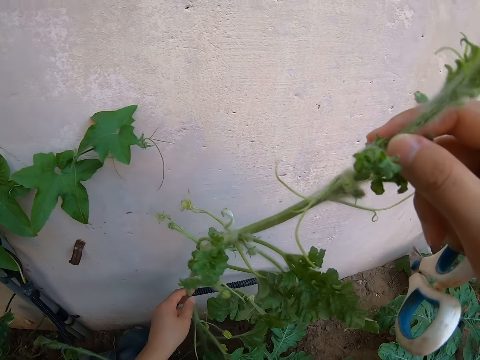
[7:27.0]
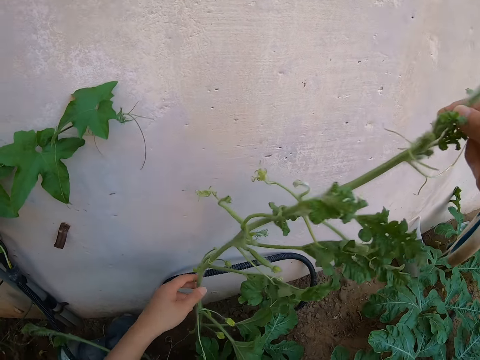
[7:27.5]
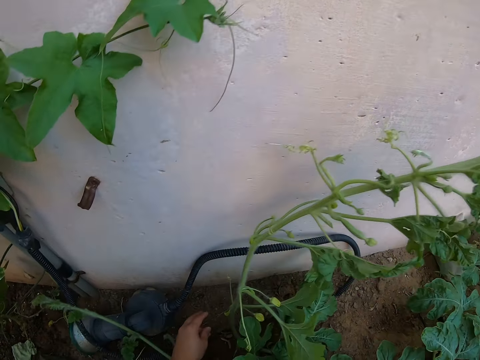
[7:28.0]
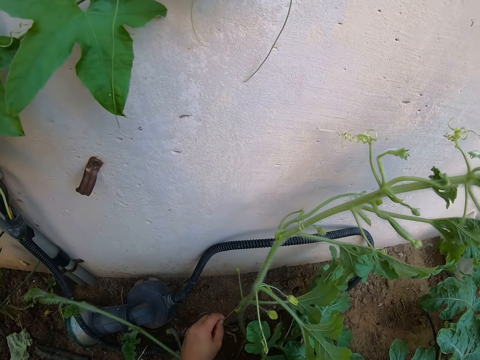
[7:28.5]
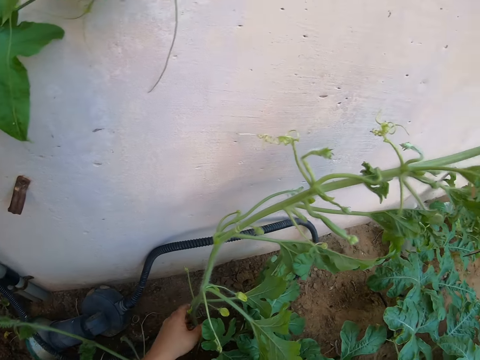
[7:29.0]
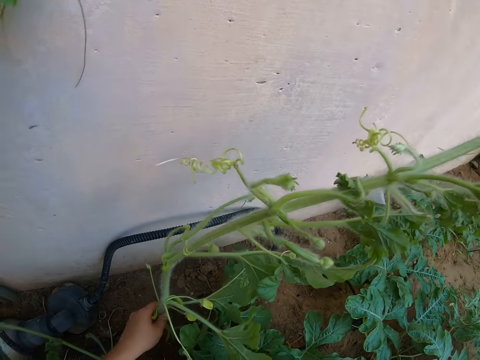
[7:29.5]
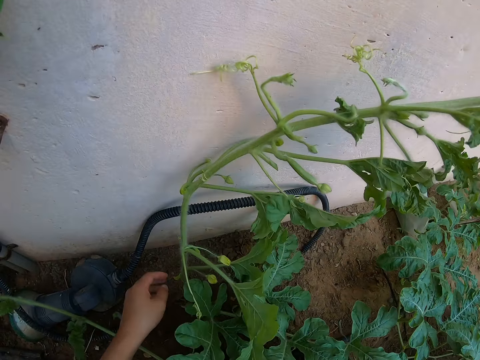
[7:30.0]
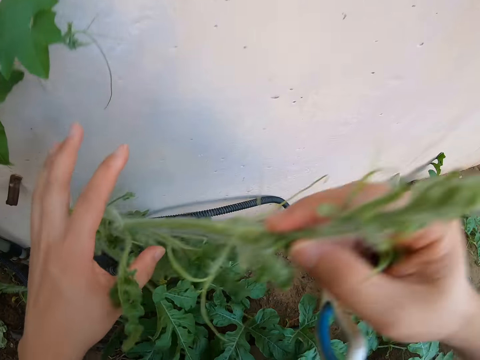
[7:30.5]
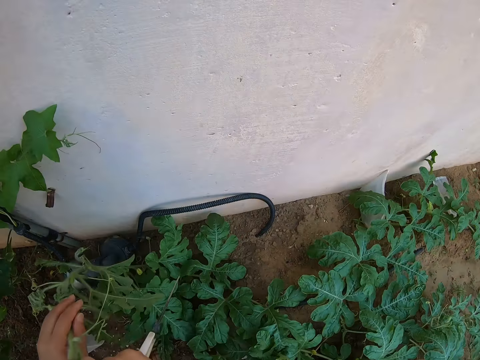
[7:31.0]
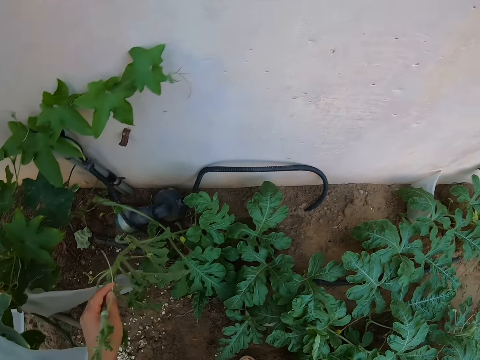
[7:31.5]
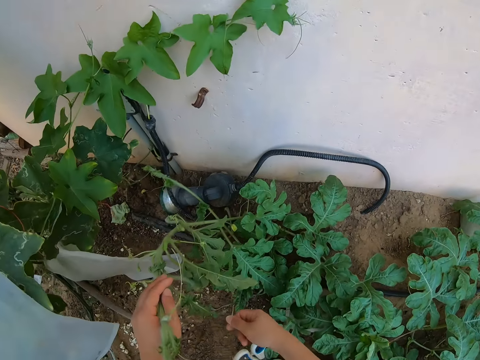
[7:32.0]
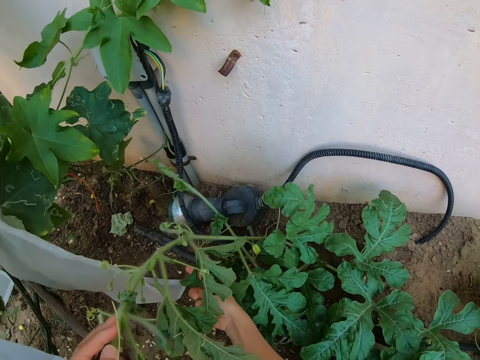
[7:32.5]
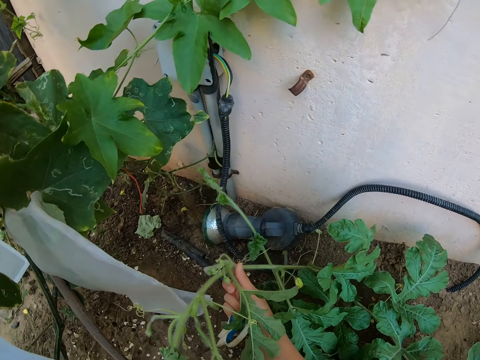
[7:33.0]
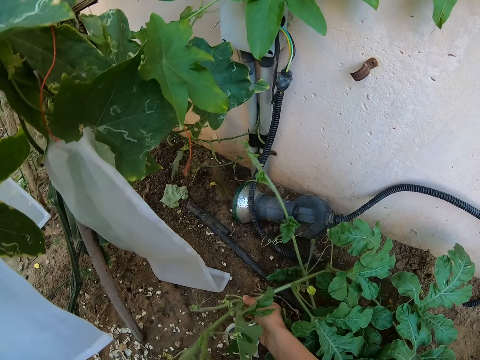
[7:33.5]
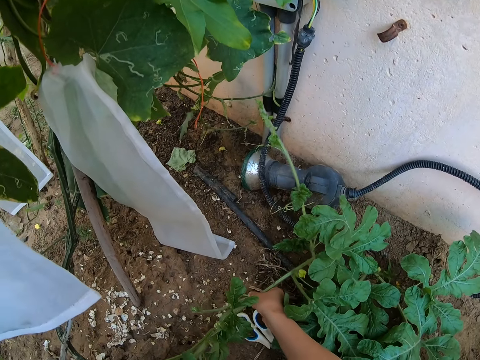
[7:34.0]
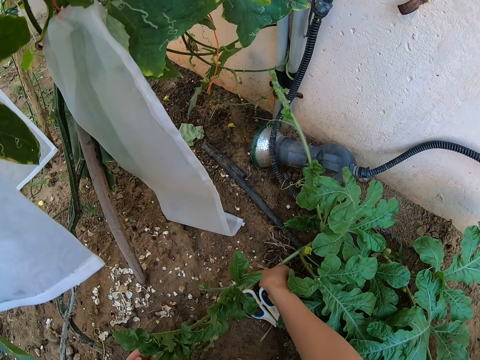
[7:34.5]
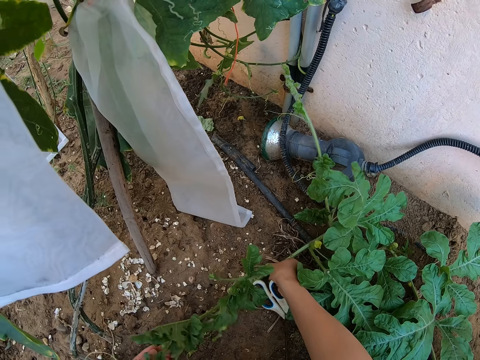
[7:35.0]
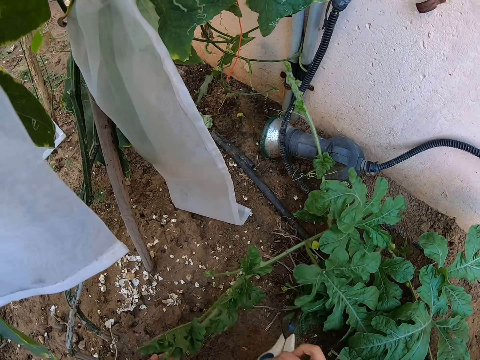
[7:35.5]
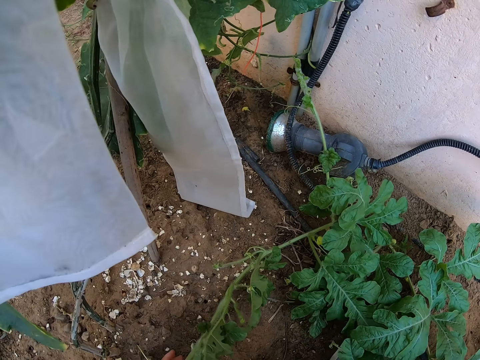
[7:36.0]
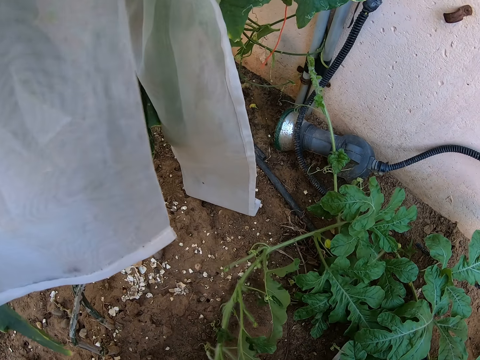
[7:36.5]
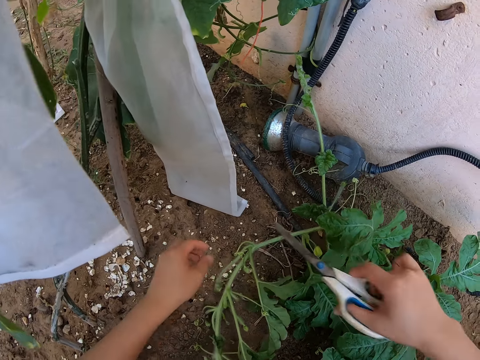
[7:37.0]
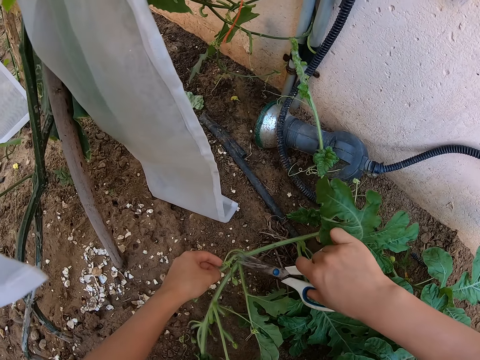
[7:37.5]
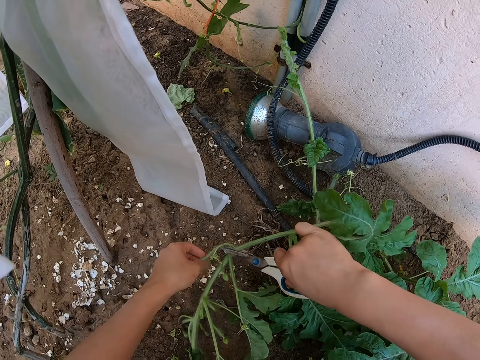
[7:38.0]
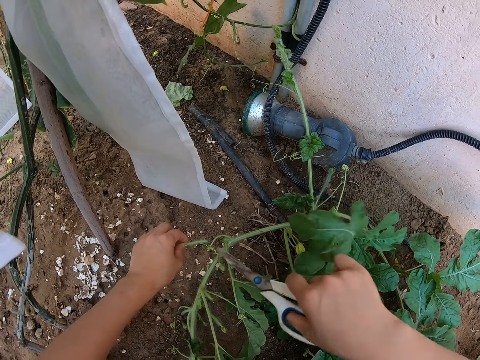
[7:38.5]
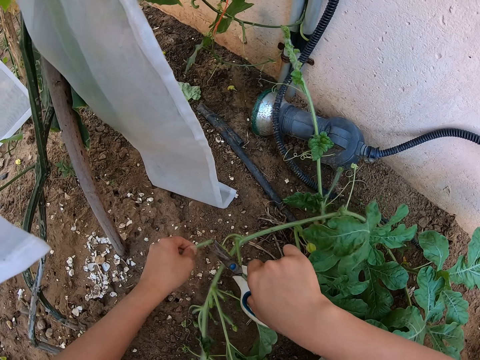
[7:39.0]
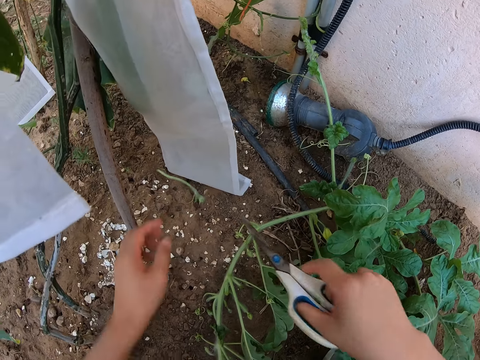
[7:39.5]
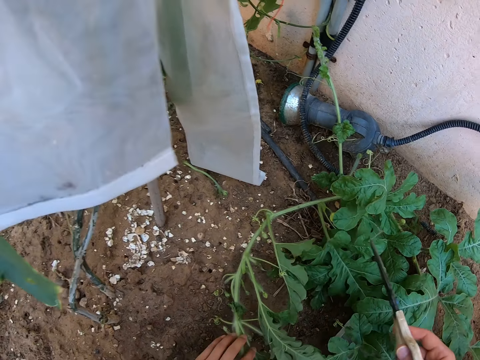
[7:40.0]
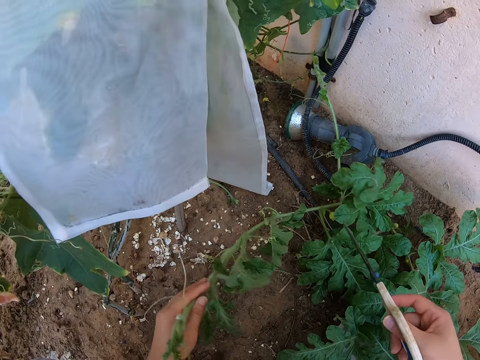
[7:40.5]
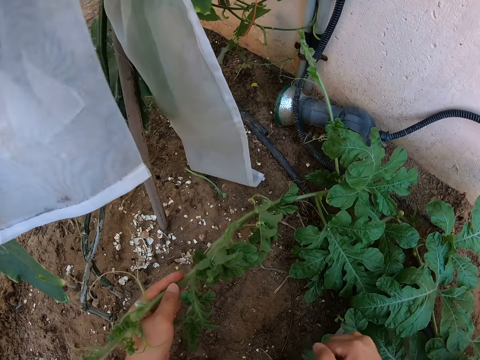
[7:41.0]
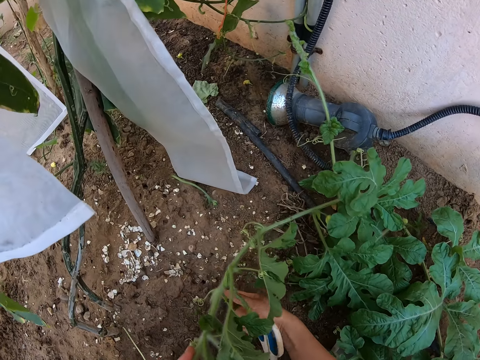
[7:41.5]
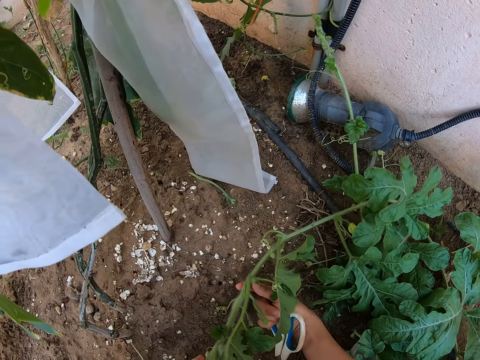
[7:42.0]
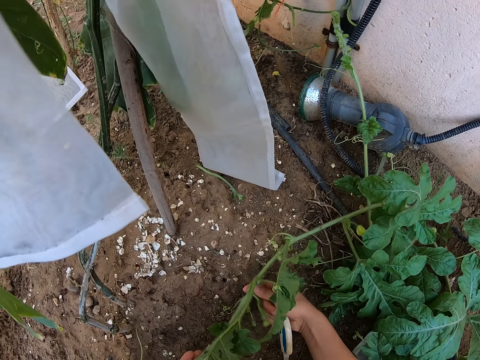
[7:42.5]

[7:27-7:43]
The camera wearer places the watermelon plant on the ground. They cut the male flower with a pair of scissors. They cut a tendril with the pair of scissors. They drop the male flower on the ground. They lift the watermelon plant from the ground.

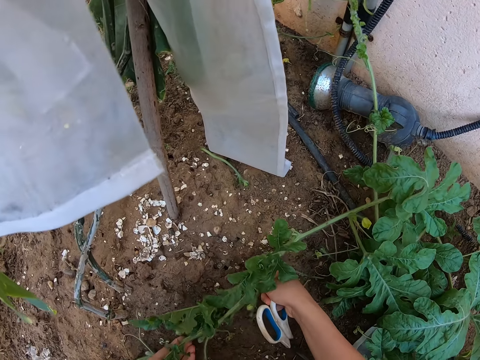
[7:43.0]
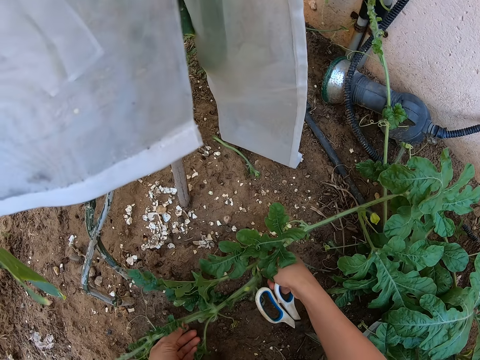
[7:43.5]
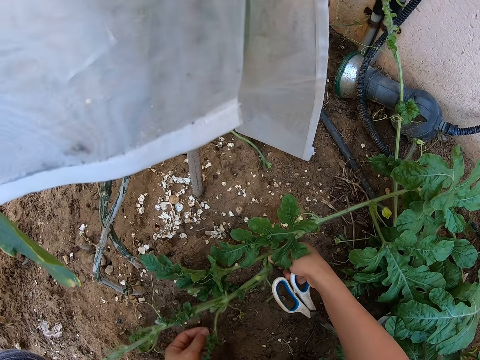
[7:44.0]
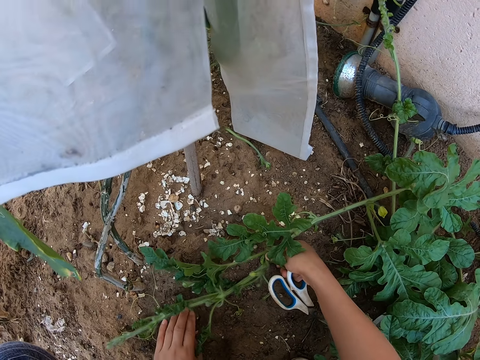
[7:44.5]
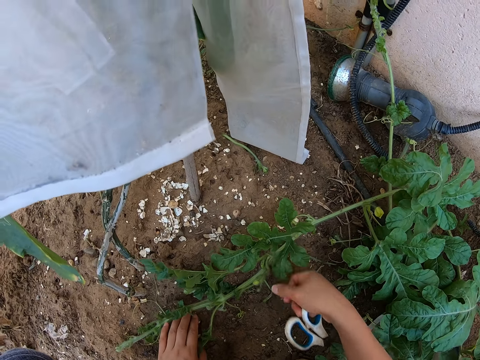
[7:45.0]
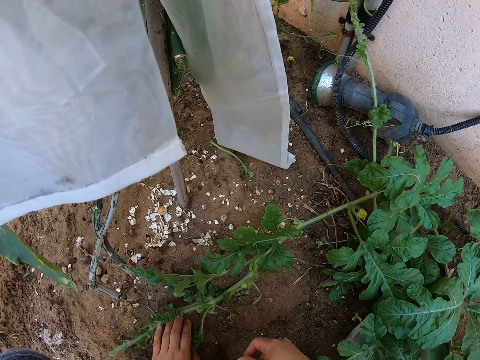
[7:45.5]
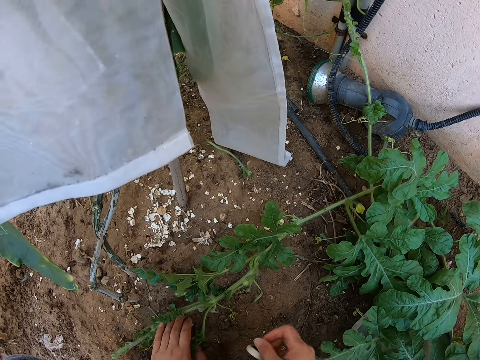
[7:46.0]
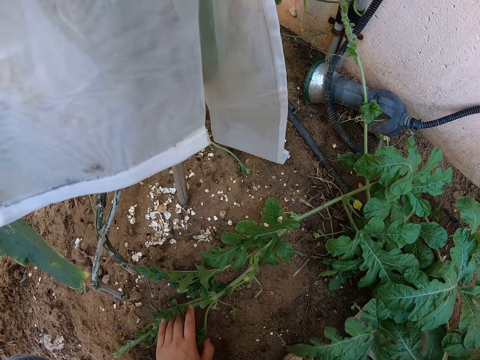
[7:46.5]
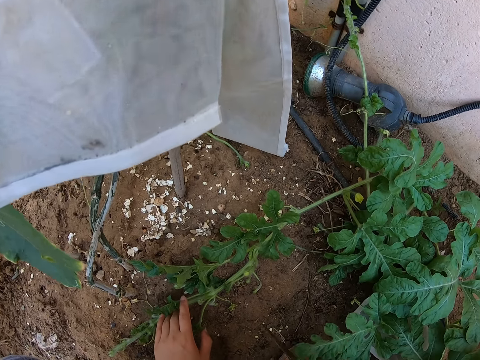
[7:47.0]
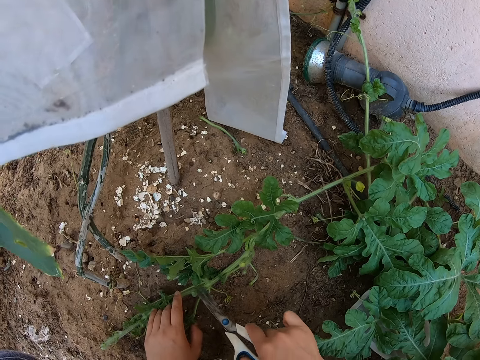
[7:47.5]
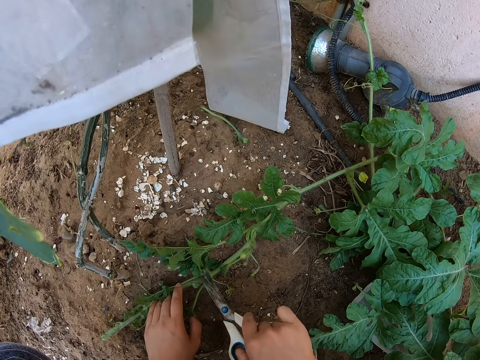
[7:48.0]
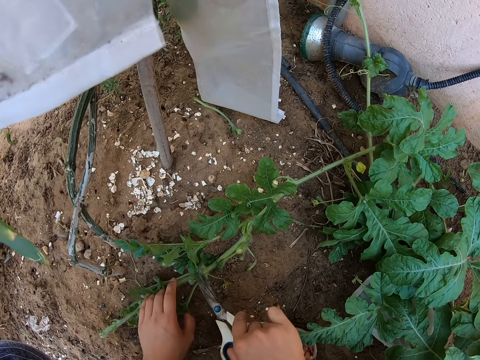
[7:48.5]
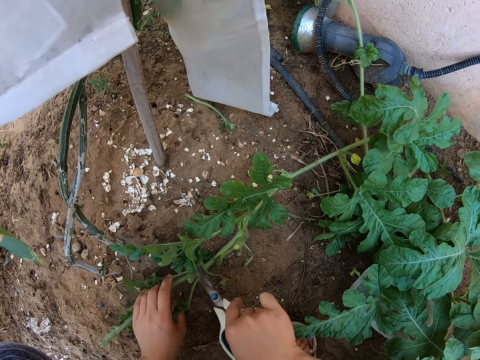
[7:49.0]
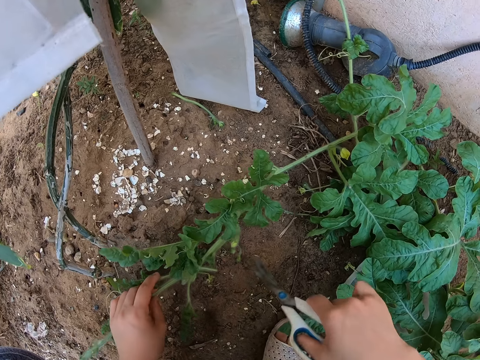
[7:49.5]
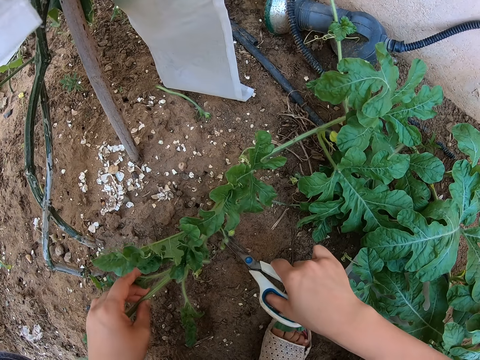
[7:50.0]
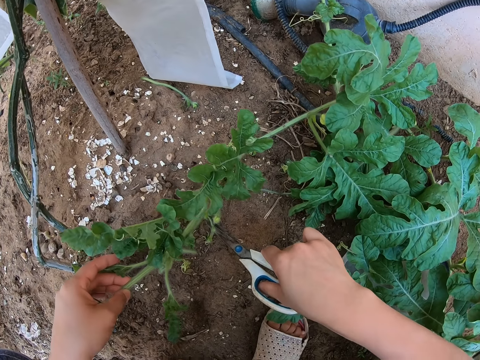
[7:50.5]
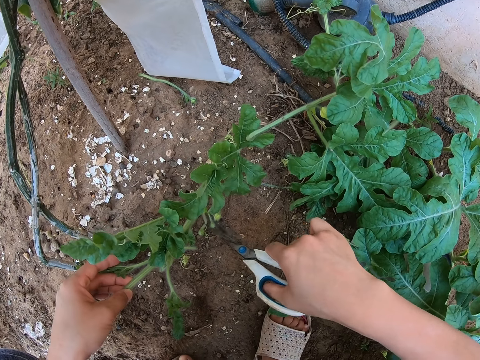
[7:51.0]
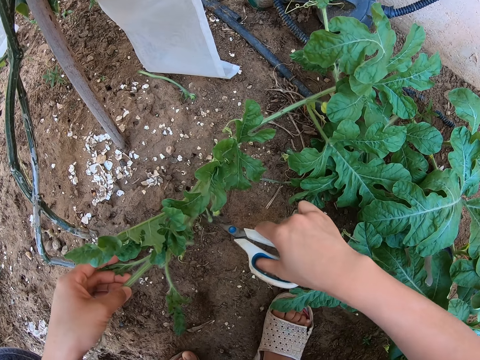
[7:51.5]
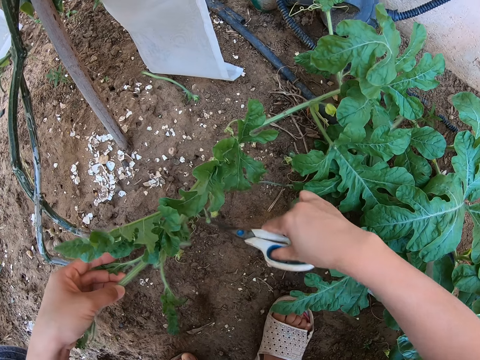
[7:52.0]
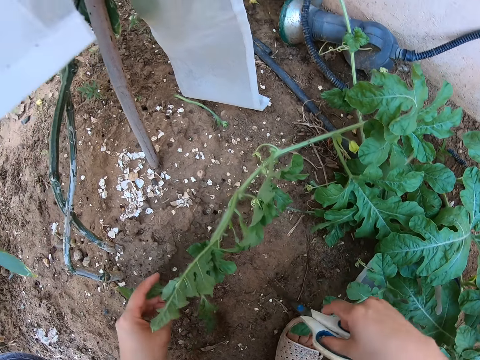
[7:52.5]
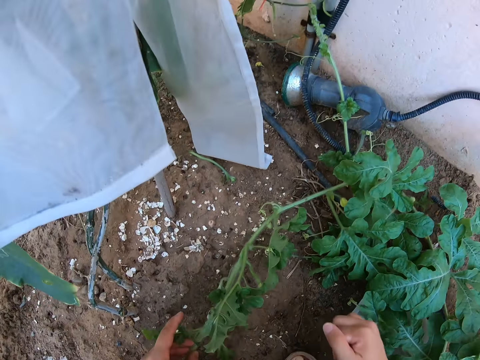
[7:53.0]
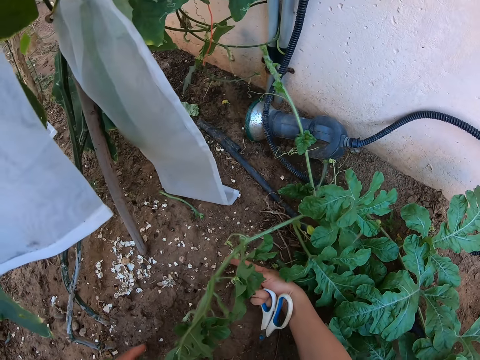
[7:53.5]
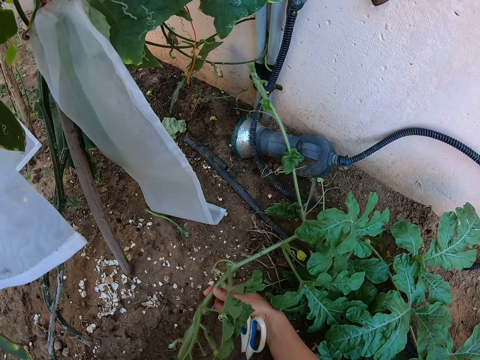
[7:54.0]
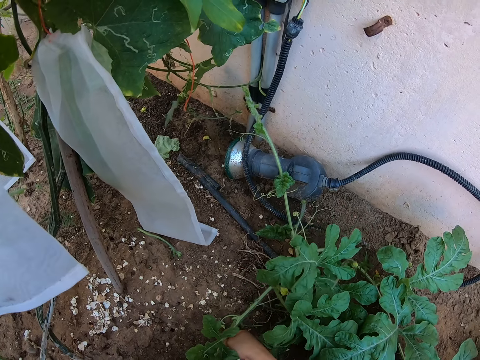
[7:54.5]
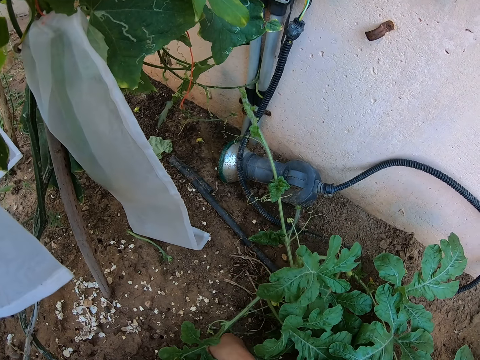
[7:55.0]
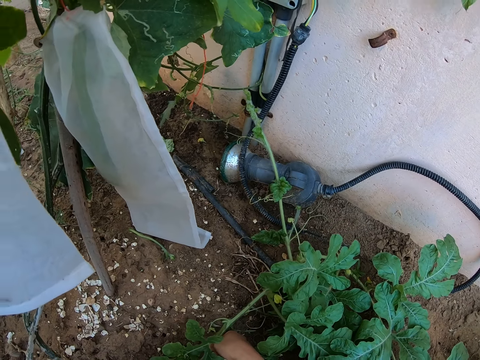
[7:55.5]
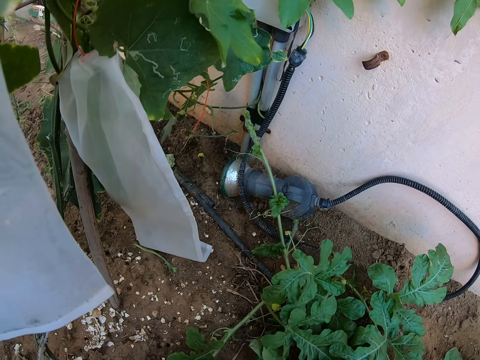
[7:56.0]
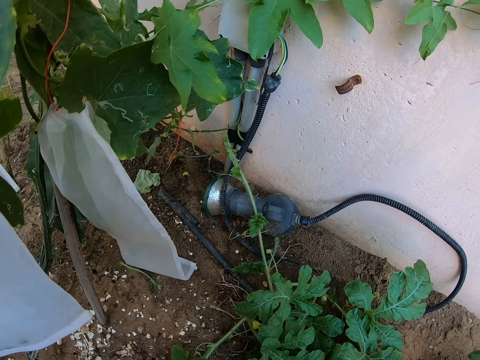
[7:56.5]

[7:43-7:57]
The camera wearer adjusts the watermelon plant on the ground. They cut the male flower with a pair of scissors. They adjust the watermelon plant on the ground.
